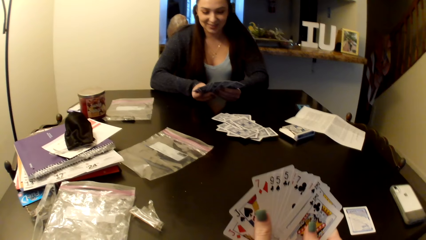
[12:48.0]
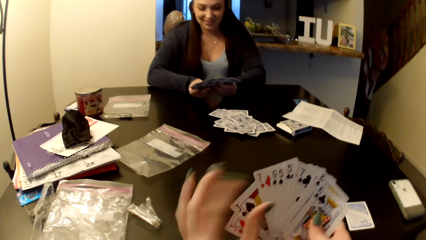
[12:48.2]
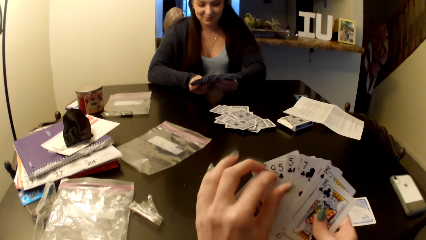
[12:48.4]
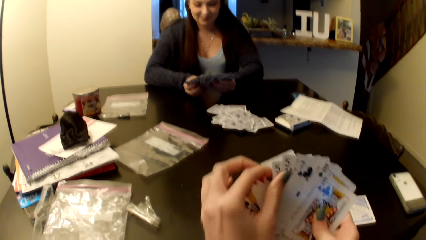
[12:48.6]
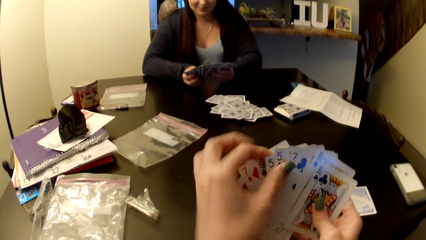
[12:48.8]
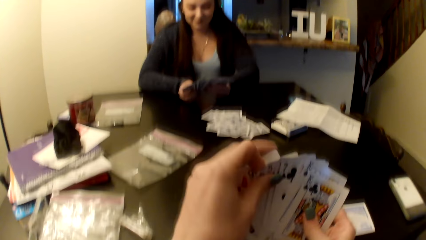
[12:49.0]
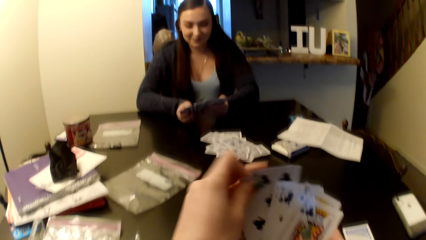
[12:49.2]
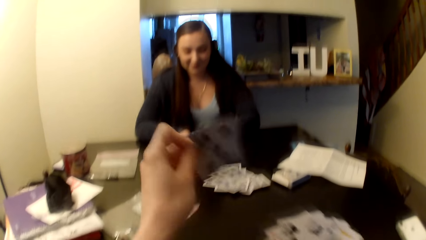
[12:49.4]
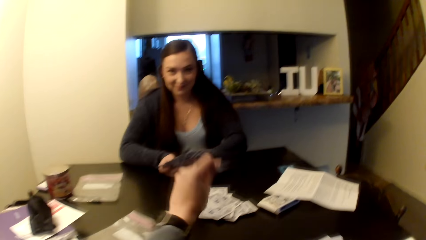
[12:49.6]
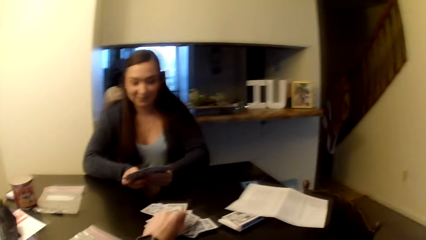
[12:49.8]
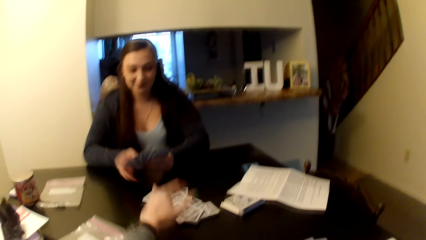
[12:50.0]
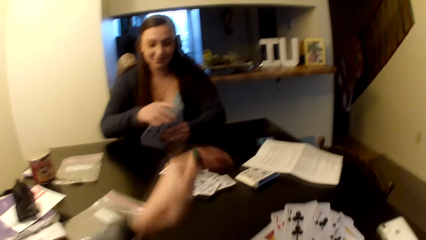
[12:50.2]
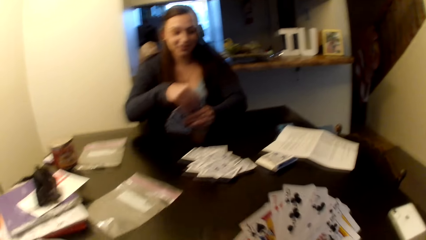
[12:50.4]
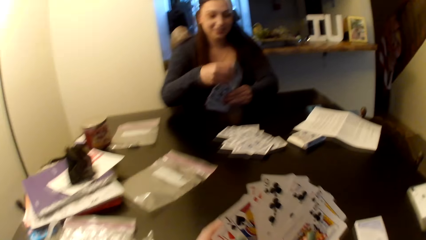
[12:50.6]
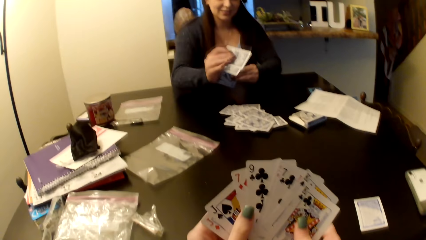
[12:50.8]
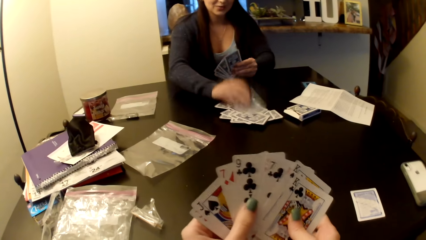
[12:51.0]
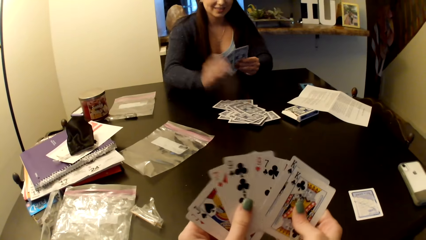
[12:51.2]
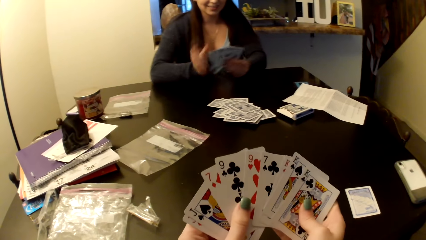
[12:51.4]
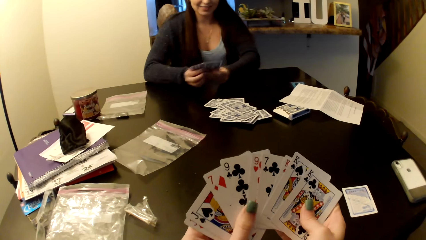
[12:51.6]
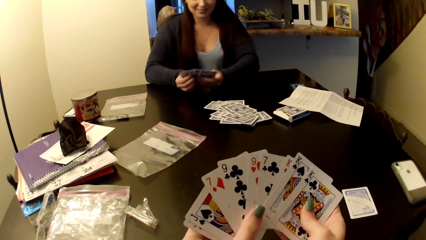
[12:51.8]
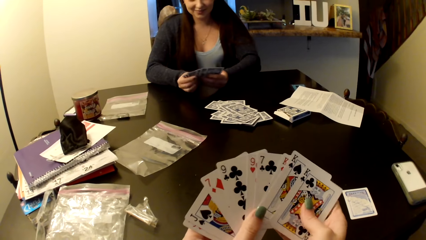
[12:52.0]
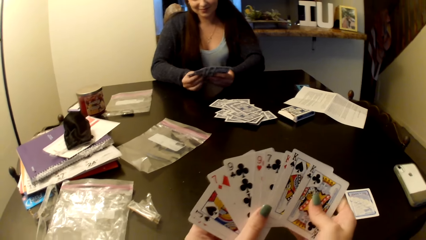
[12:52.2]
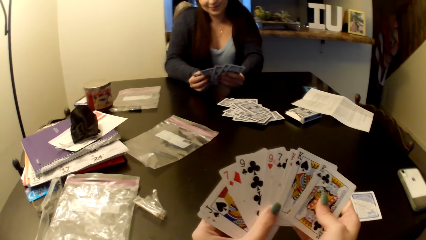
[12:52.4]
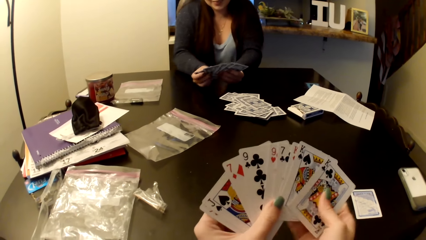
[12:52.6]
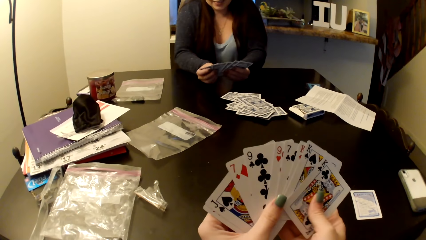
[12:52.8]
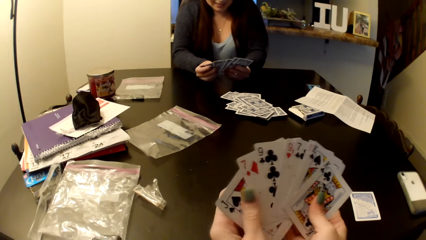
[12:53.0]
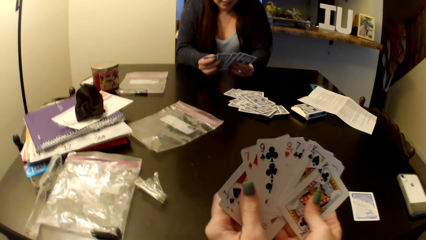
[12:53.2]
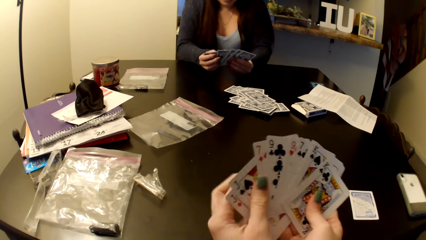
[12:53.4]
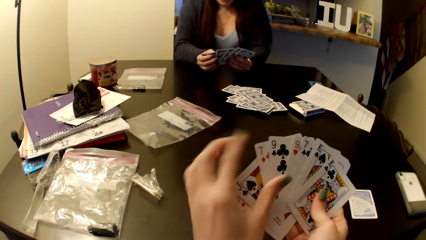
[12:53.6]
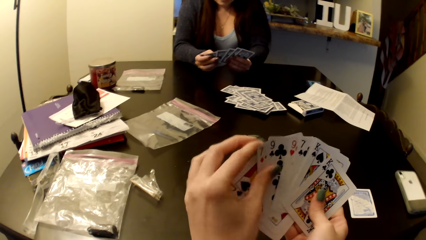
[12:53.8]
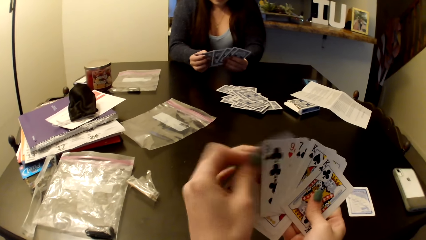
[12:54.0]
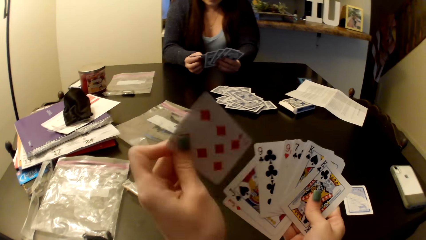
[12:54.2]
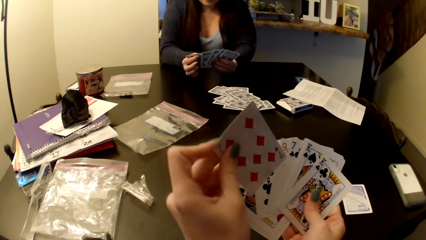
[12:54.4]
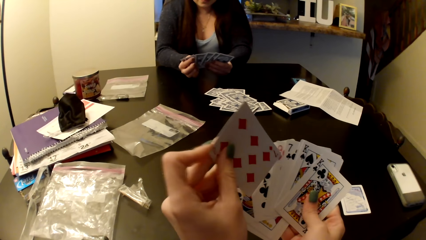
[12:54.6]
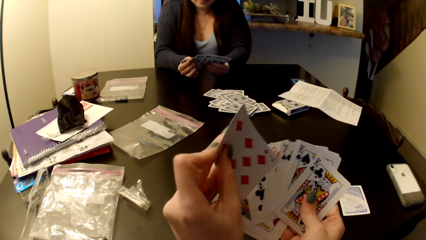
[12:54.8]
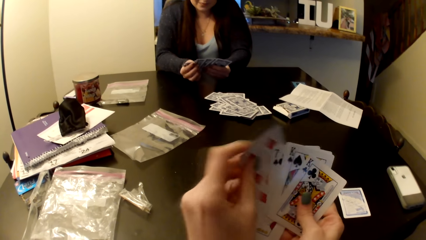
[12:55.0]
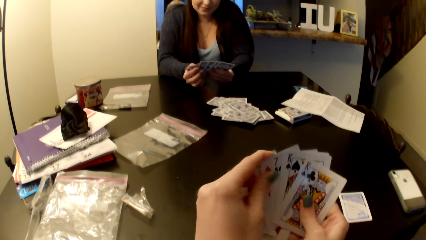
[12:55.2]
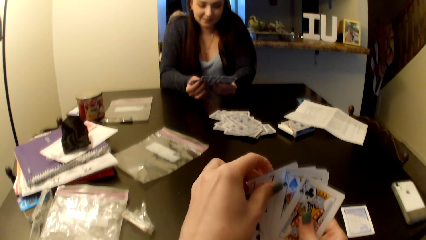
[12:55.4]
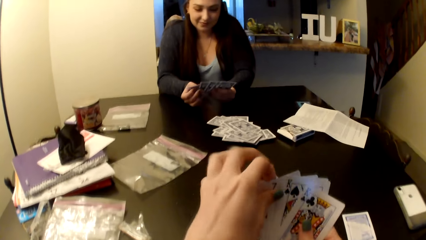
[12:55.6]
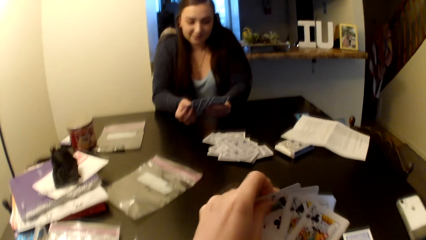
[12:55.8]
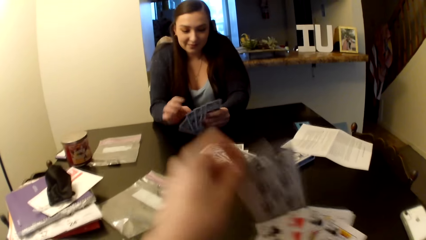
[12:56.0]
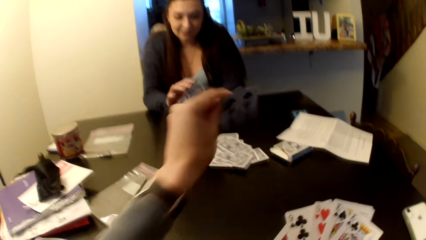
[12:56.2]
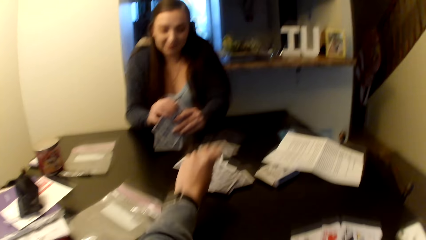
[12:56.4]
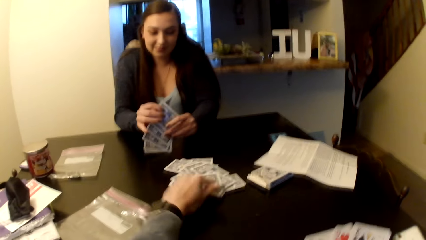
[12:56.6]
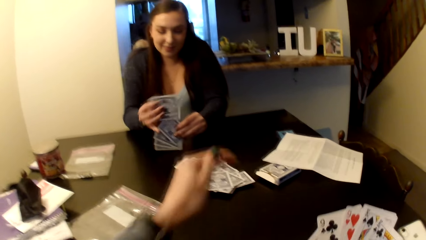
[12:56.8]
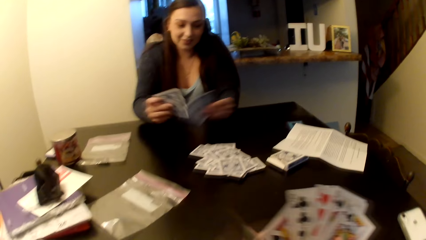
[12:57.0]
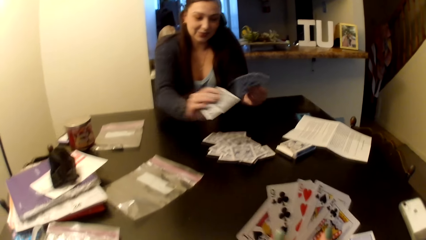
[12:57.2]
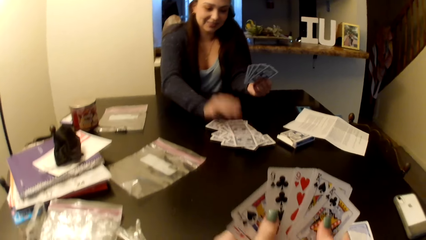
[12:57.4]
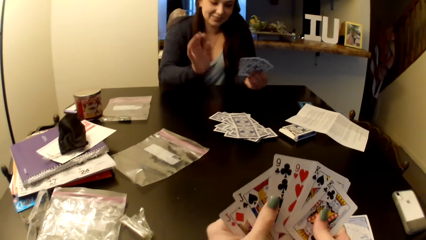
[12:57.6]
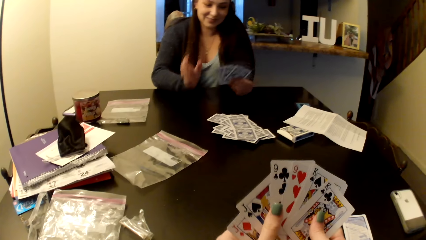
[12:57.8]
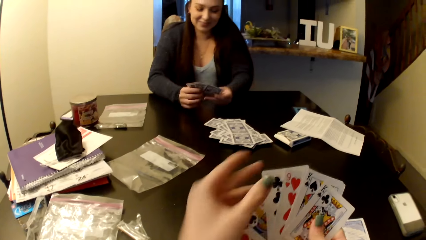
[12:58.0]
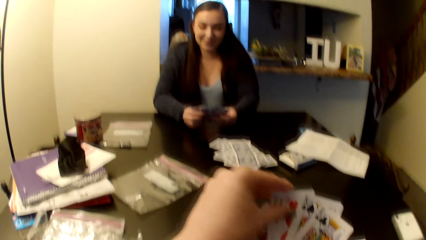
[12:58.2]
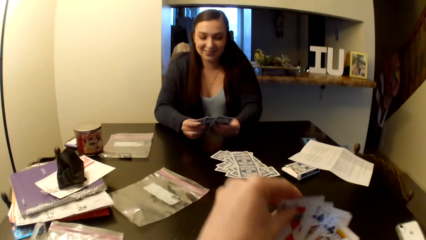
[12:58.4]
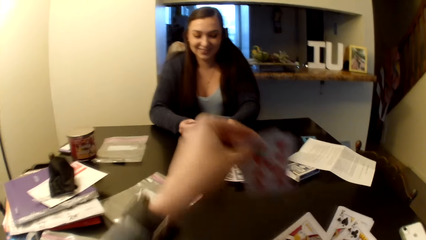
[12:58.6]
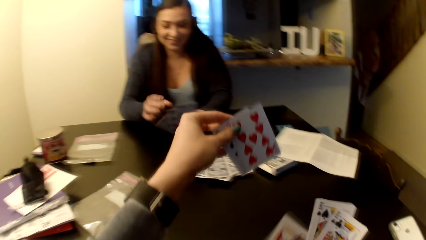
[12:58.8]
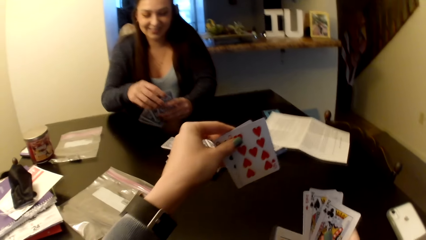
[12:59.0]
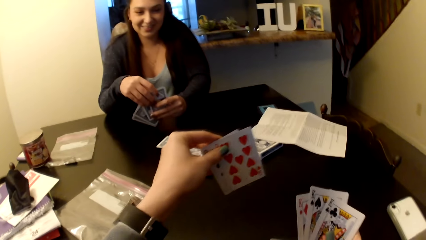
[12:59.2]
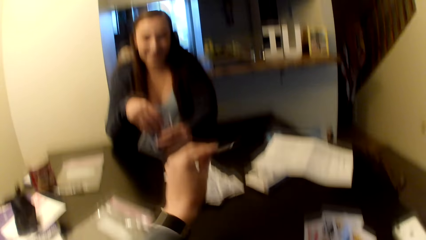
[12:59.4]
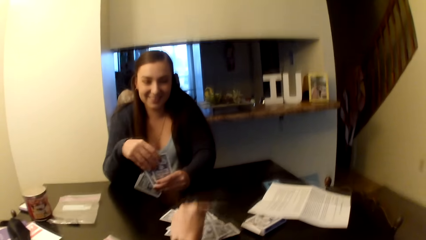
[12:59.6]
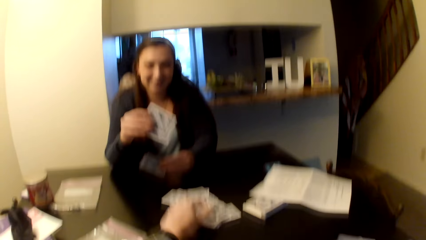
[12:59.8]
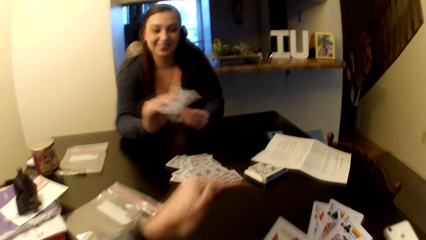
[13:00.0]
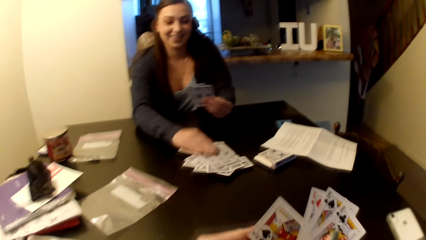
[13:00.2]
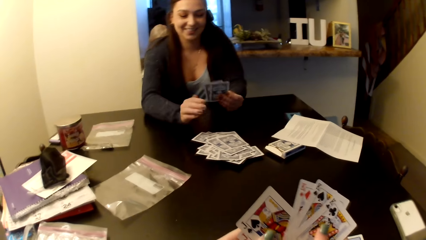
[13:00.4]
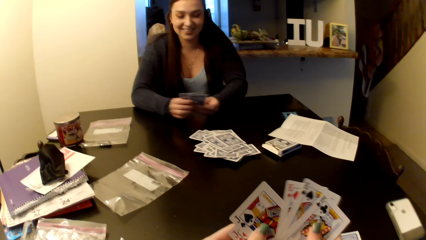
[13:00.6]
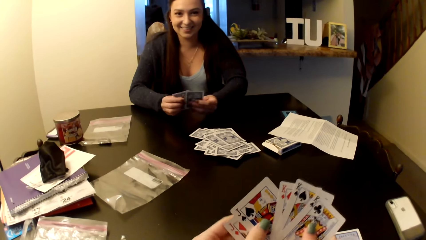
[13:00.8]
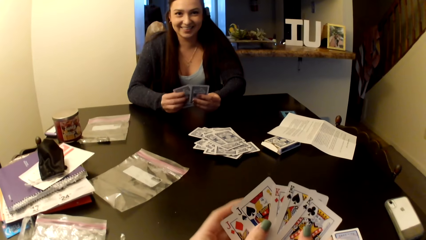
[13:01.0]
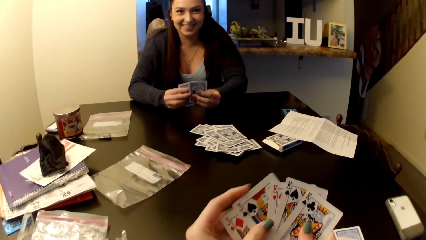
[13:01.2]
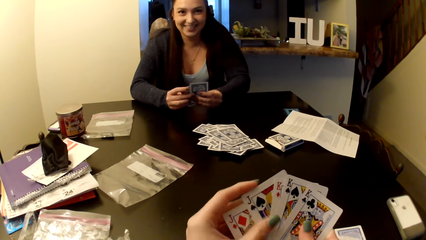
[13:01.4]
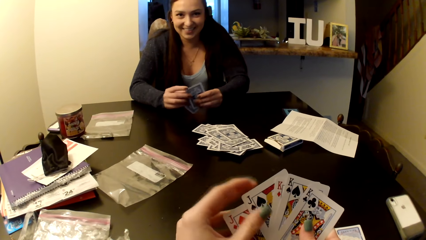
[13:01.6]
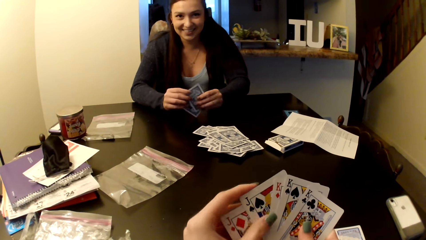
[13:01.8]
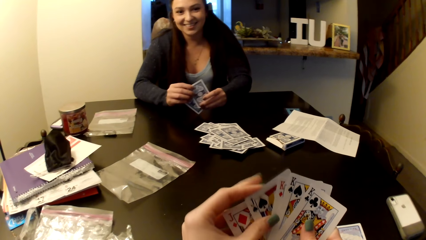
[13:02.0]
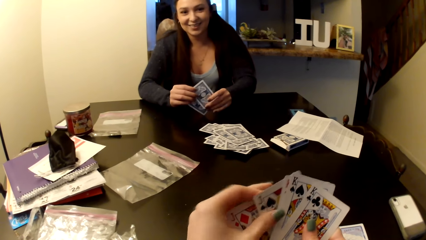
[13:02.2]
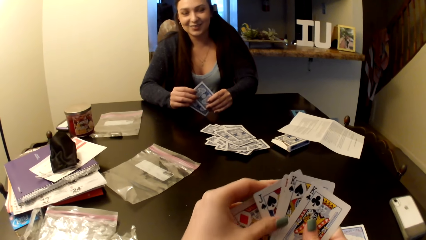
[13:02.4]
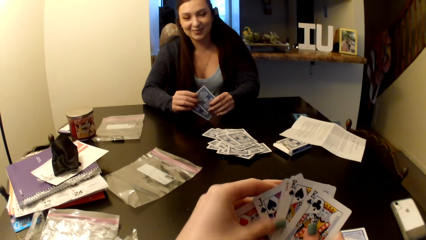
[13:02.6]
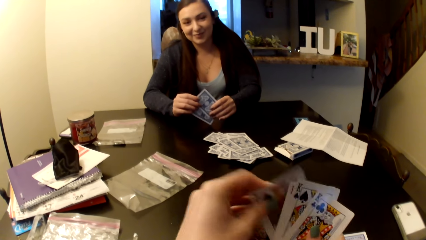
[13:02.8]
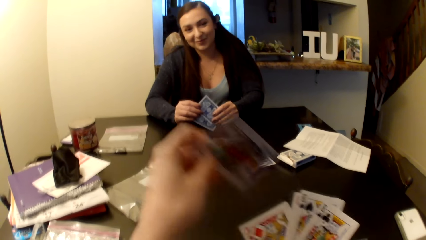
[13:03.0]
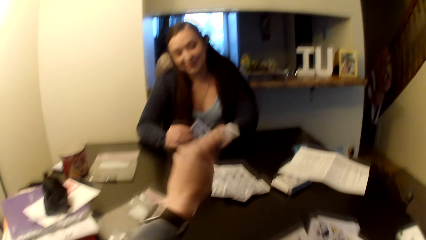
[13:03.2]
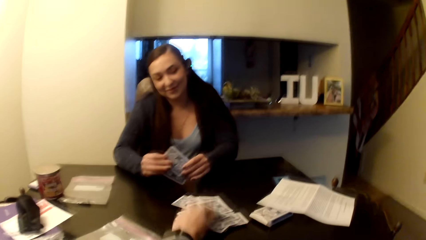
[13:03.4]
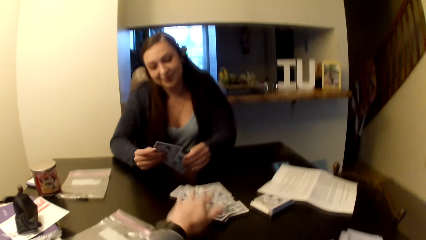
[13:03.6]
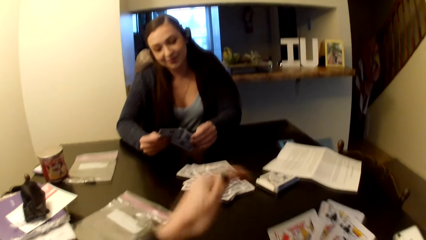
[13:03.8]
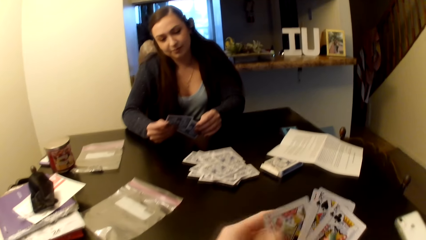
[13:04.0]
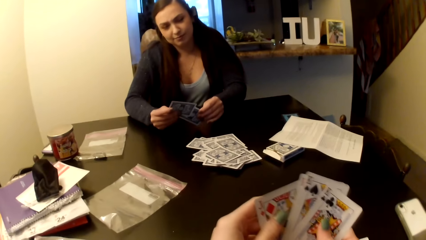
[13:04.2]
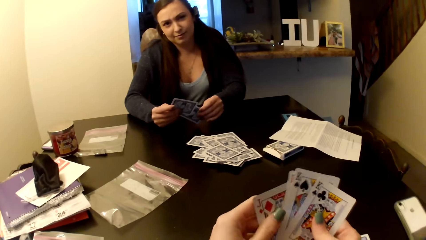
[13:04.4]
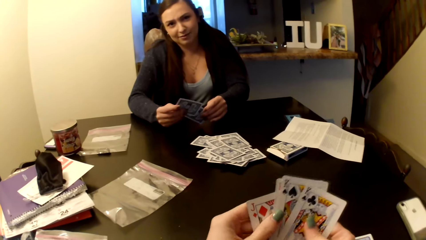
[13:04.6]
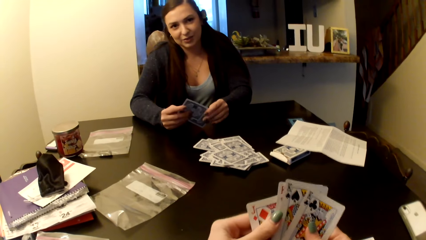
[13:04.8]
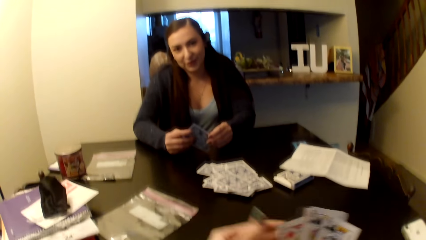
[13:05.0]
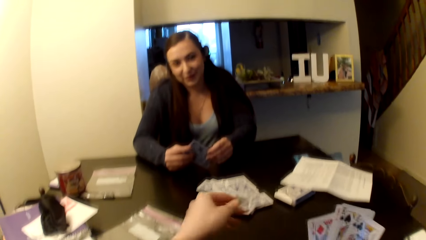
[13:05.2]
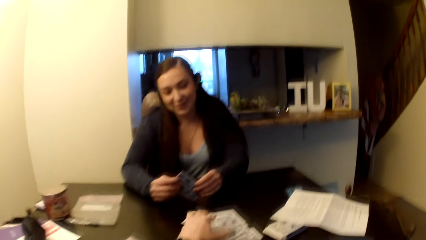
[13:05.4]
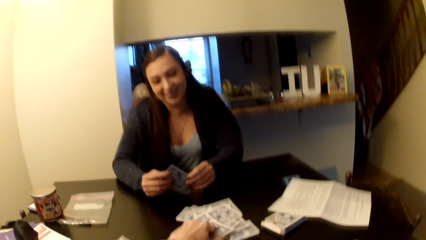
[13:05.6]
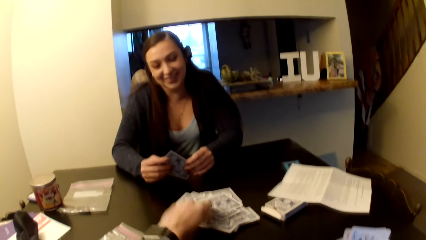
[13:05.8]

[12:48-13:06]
The camera wearer puts cards on the middle of the table. A woman puts a card on the middle of the table. The camera wearer shuffles the cards. They put the cards on the middle of the table. The woman puts a card on the middle of the table. The woman puts a card on the middle of the table again. The camera wearer places the cards on the table. They shuffle the cards. They put the cards on the middle of the table.
